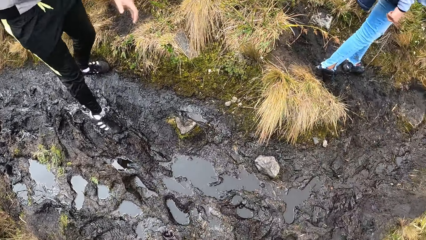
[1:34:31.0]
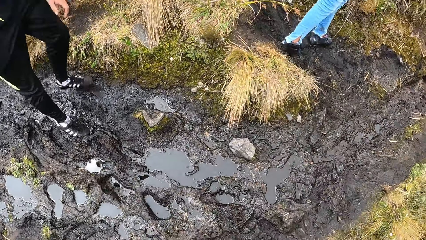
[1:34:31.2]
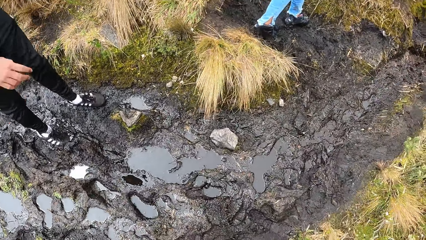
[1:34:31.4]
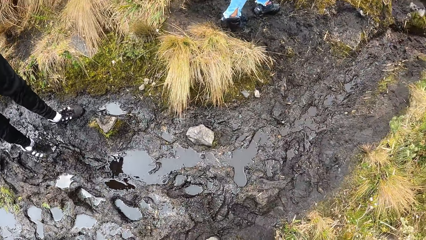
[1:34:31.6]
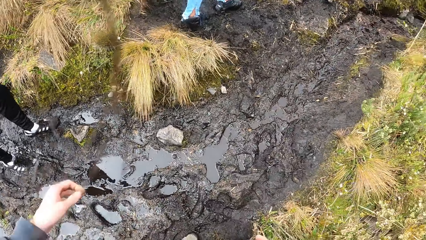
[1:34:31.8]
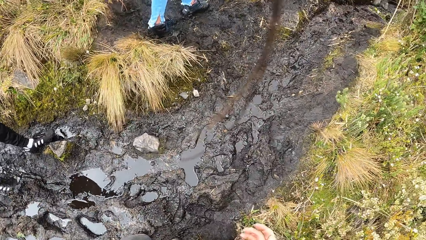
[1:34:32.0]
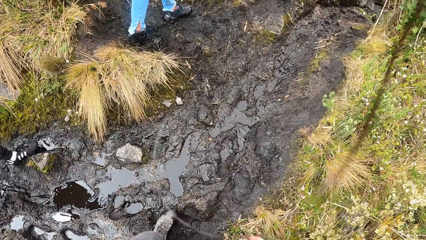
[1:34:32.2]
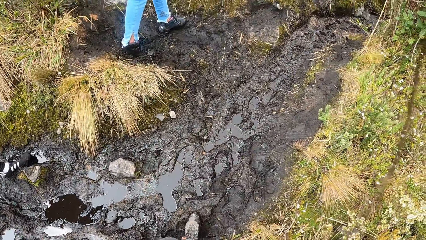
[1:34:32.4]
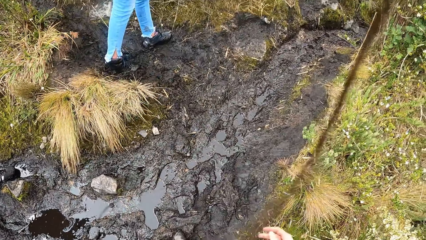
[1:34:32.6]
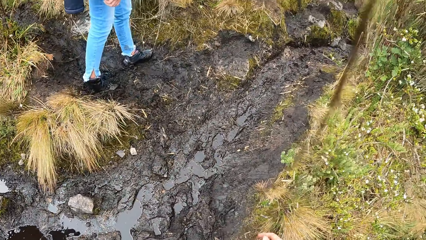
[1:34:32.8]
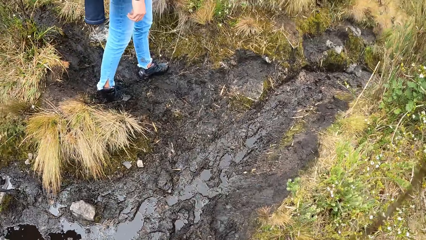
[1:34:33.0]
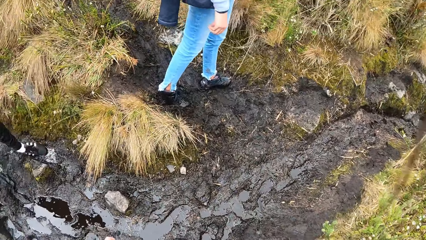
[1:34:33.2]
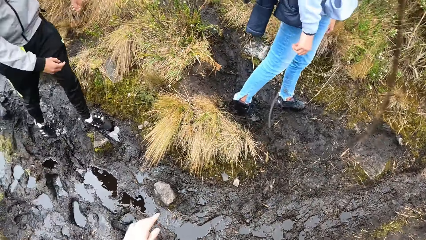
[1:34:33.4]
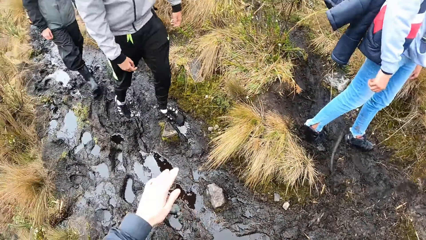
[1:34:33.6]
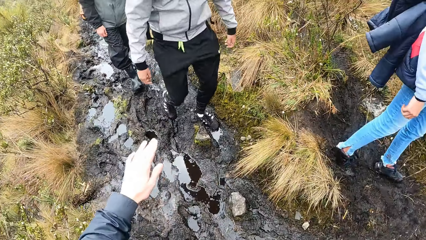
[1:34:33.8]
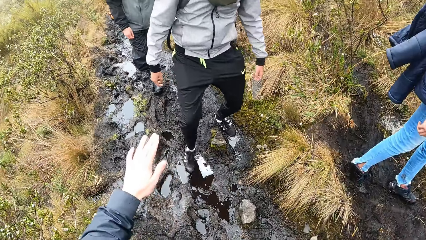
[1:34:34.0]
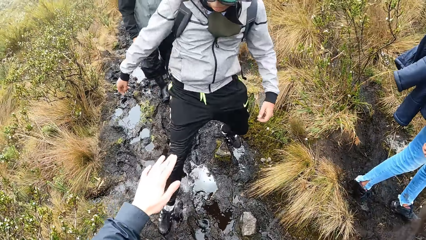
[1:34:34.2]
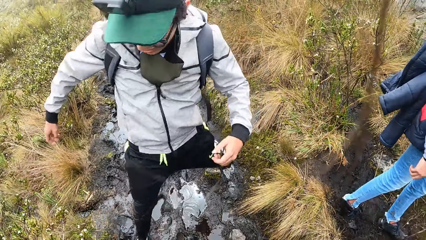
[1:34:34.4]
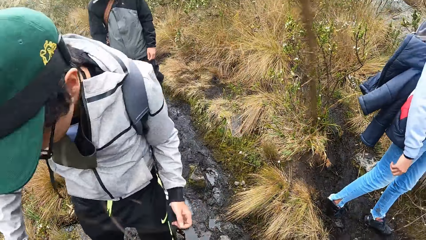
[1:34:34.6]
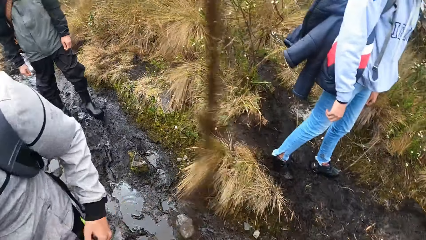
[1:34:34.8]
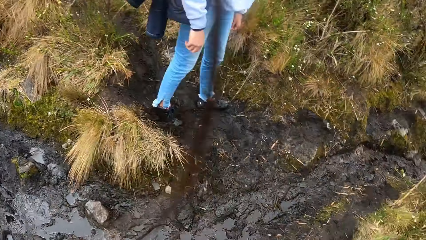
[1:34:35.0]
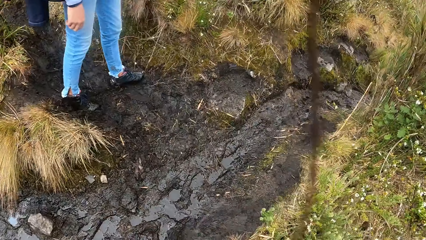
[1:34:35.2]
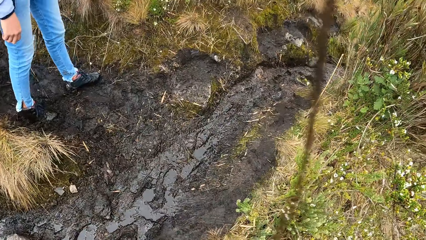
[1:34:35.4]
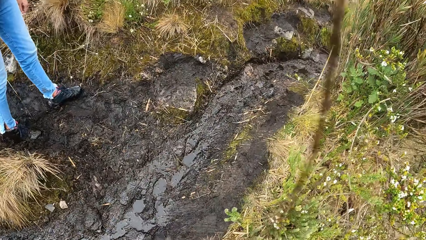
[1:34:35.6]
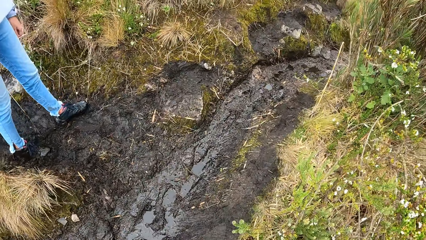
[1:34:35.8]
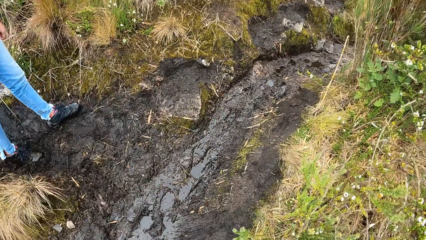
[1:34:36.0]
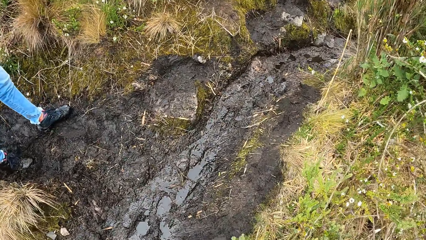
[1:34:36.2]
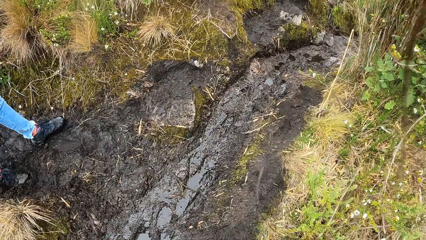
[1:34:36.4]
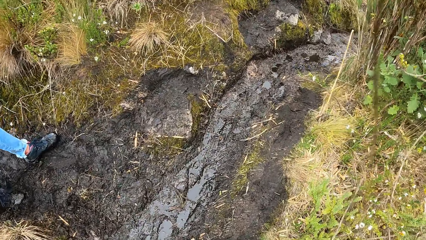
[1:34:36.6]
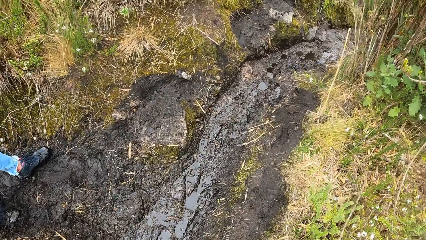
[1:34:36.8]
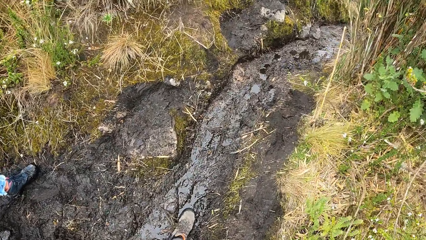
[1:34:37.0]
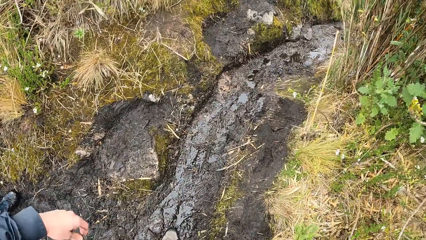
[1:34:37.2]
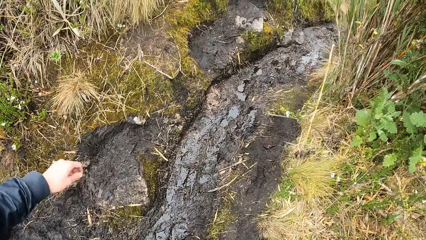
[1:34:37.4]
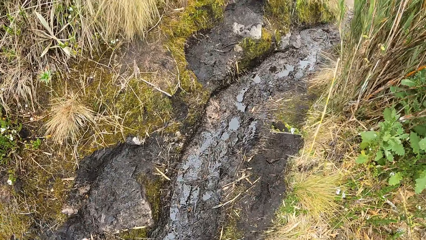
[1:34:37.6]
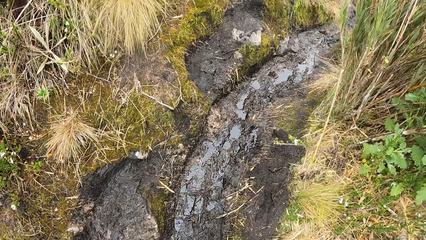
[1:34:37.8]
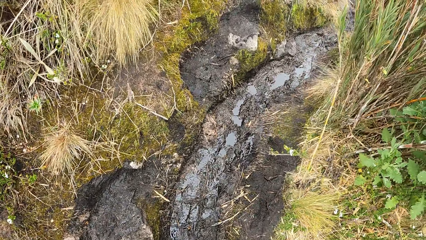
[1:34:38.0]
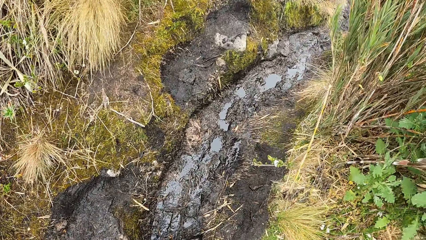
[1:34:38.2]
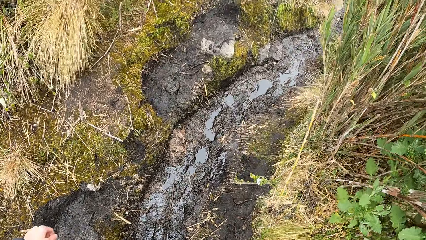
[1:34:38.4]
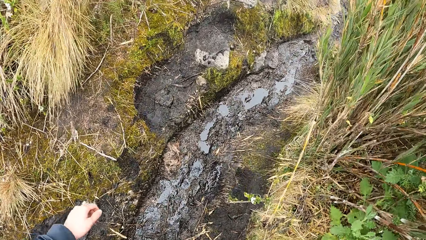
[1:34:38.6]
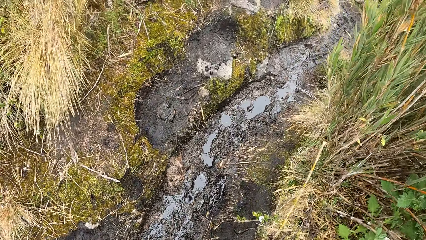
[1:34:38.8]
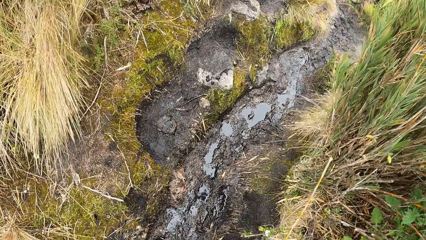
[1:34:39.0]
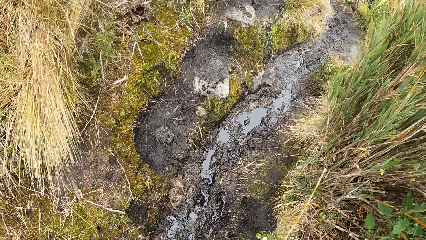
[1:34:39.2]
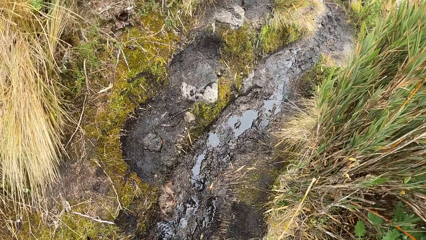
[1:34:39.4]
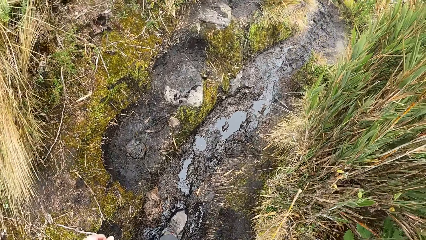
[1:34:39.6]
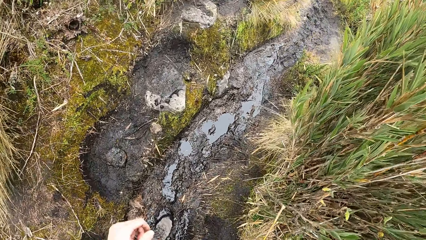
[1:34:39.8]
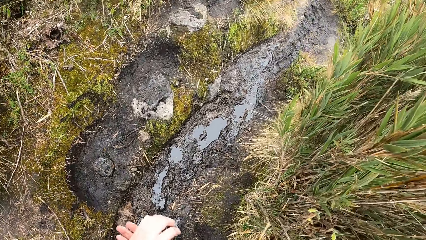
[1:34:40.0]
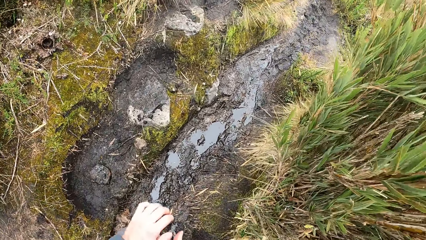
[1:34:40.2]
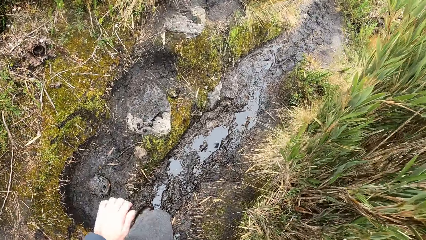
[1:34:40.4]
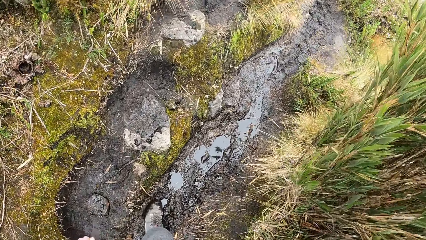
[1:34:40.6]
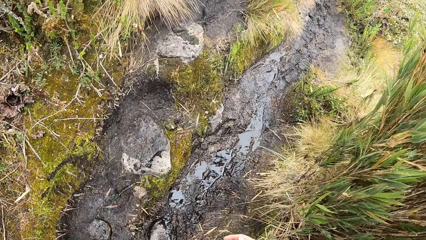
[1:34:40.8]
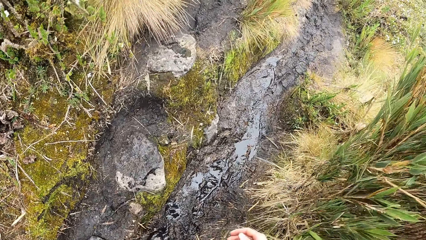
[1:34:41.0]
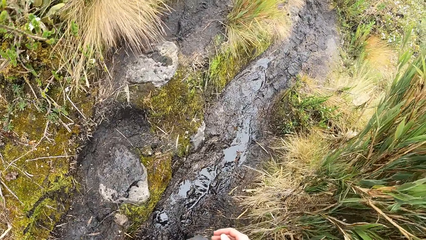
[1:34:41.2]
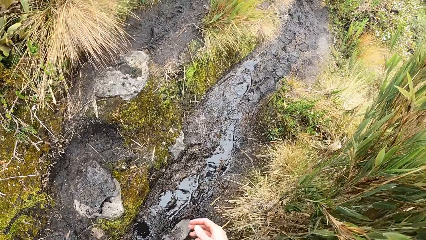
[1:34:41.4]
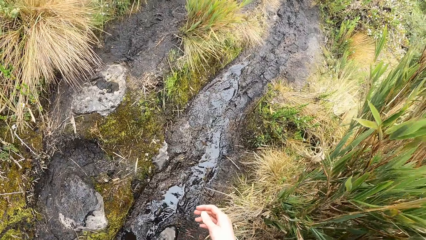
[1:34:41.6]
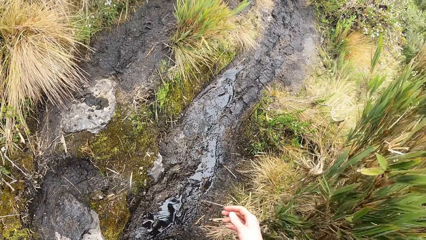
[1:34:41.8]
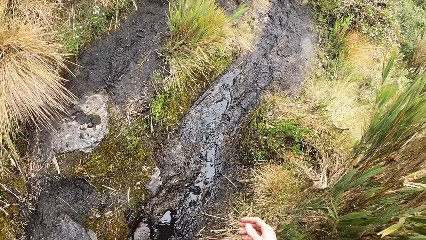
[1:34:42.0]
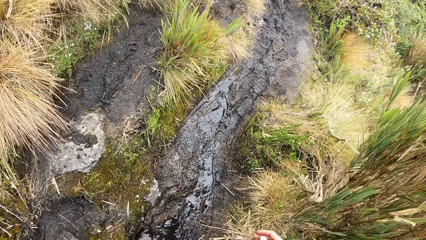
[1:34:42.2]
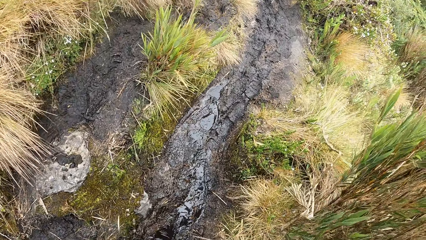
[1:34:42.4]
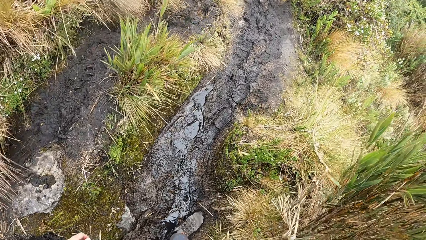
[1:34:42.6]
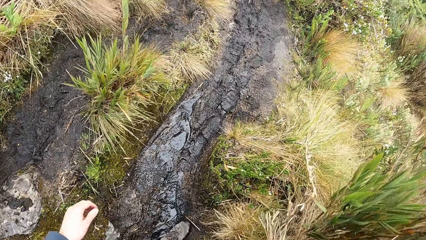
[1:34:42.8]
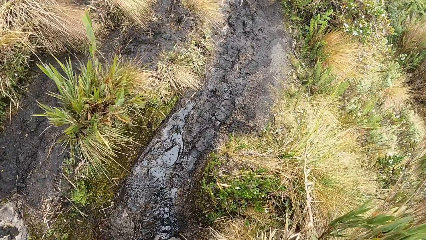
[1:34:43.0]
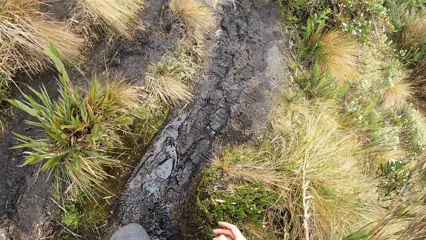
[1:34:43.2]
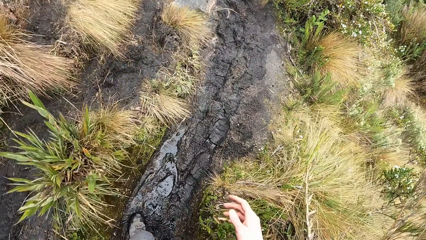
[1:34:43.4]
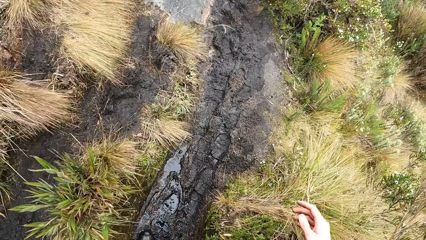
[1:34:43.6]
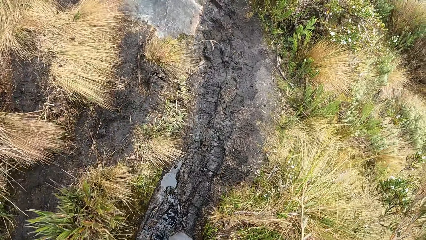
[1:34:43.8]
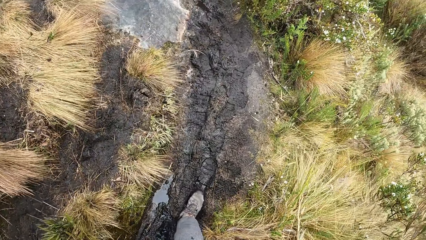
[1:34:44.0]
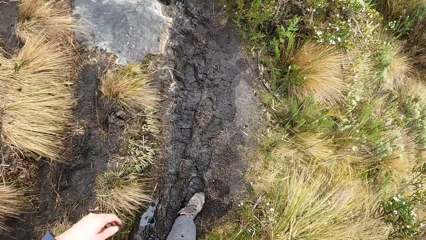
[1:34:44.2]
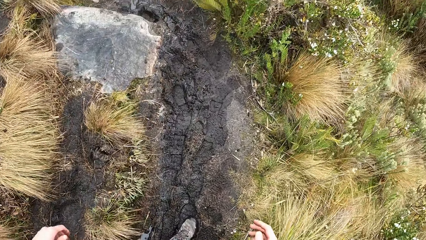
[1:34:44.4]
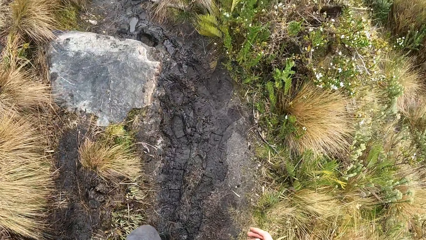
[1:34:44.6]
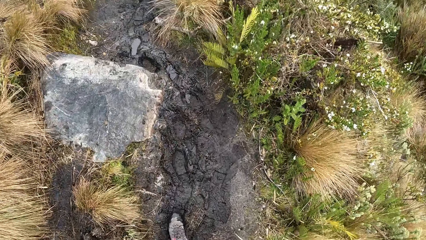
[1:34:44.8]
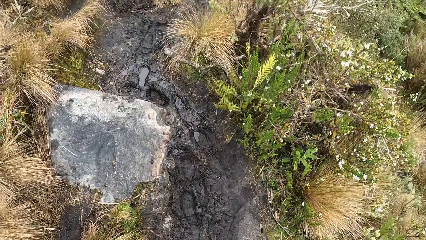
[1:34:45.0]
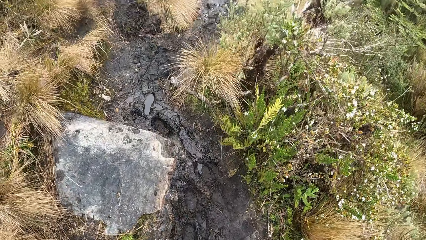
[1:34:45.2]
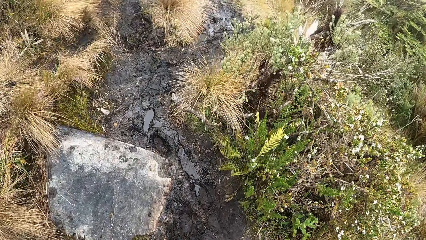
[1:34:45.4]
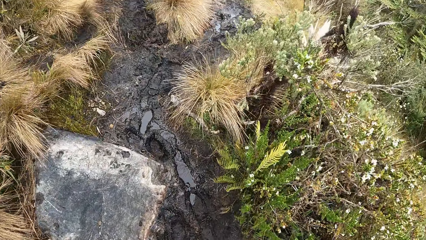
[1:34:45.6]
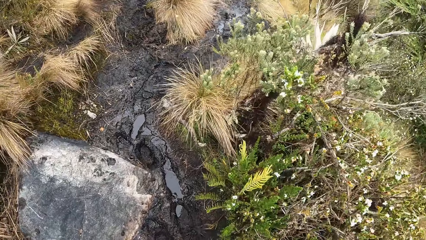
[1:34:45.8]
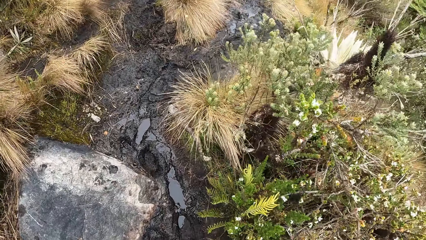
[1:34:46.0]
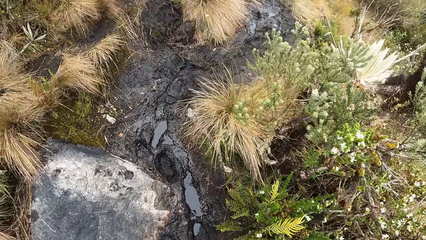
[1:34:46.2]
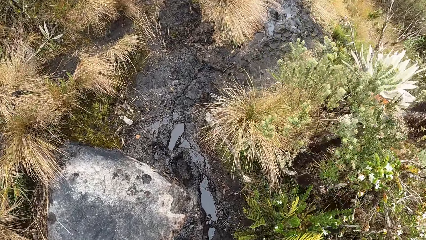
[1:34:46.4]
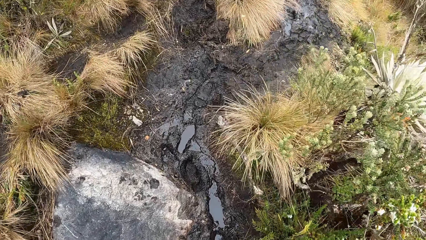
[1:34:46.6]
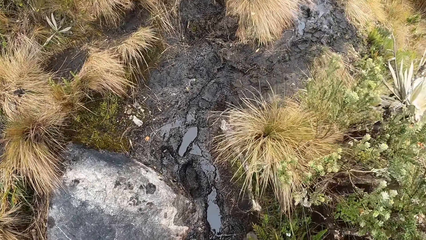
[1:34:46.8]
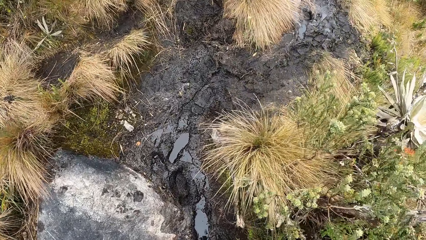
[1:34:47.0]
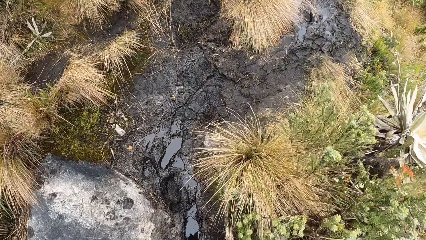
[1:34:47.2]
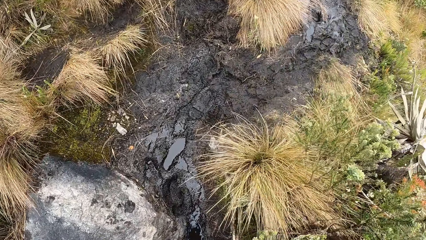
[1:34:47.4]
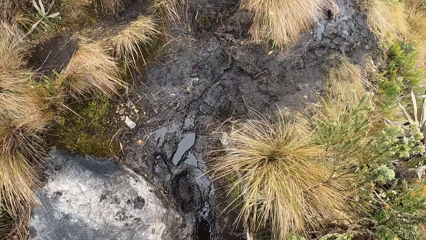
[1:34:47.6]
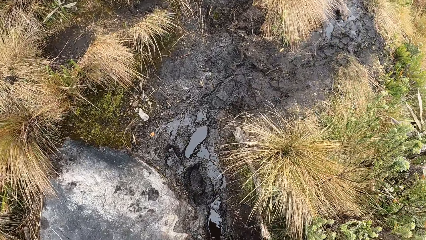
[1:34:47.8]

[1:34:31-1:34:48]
The camera wearer raises the left hand towards a man. They turn around the moorland. They walk along the moorland.
